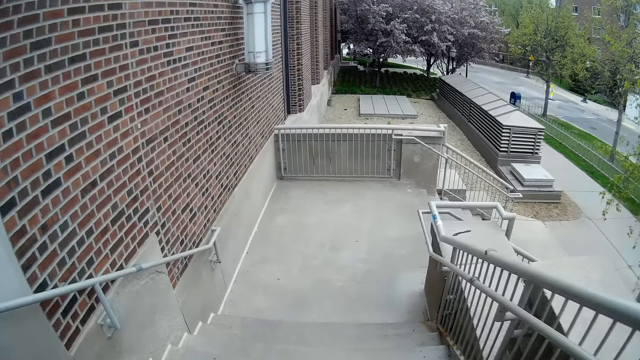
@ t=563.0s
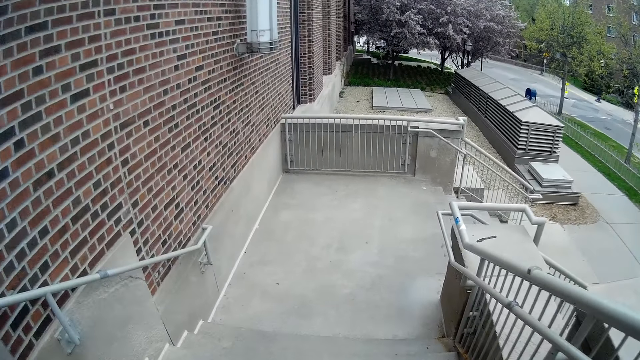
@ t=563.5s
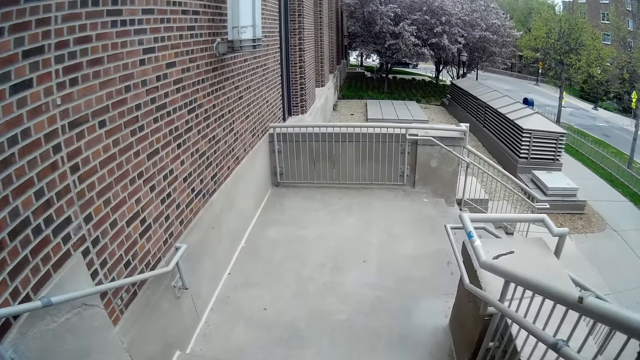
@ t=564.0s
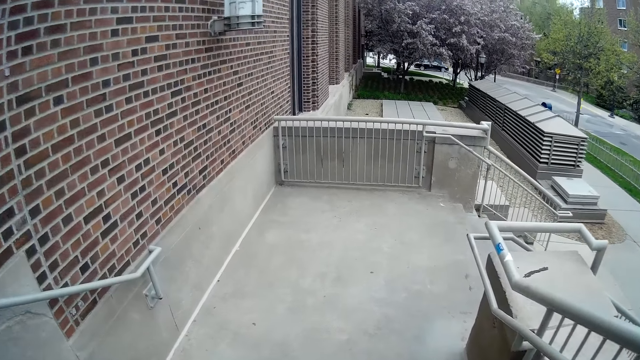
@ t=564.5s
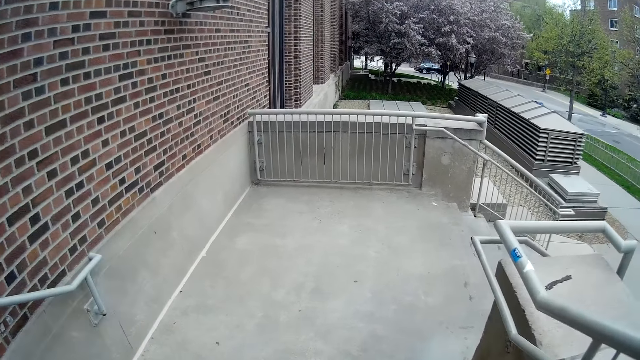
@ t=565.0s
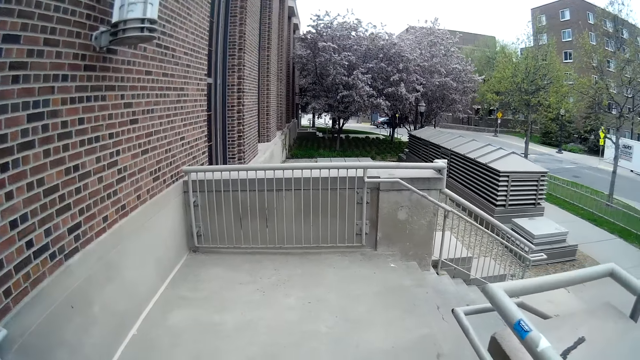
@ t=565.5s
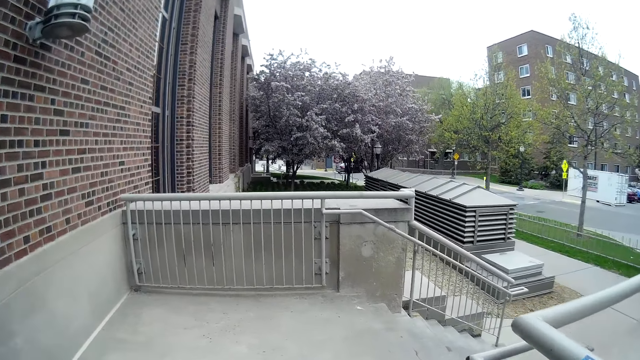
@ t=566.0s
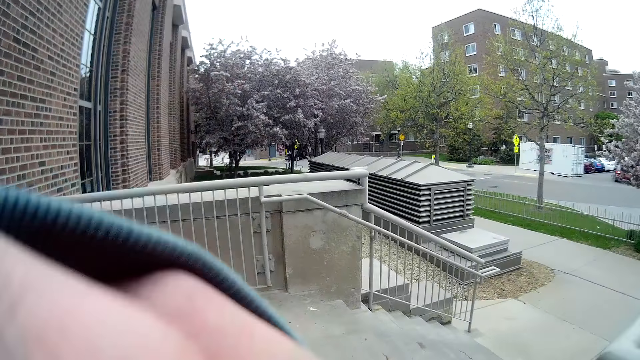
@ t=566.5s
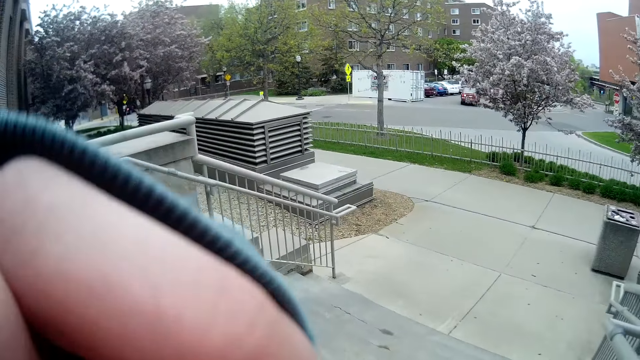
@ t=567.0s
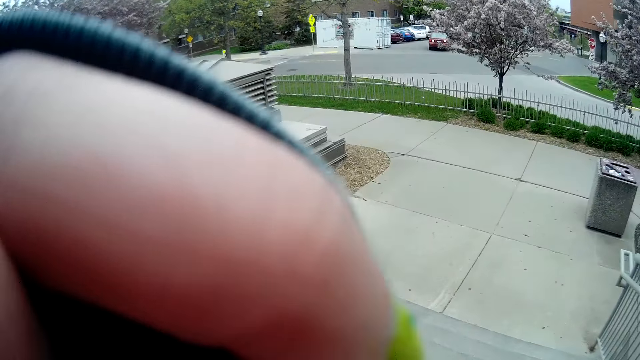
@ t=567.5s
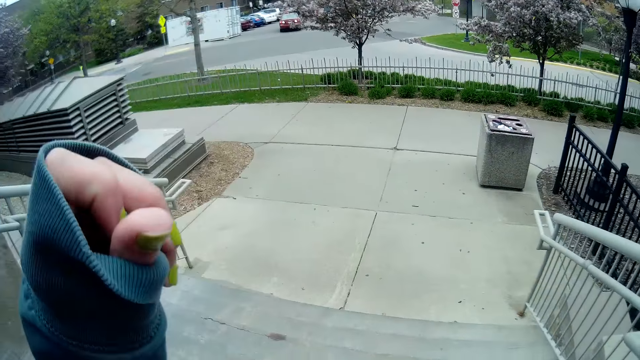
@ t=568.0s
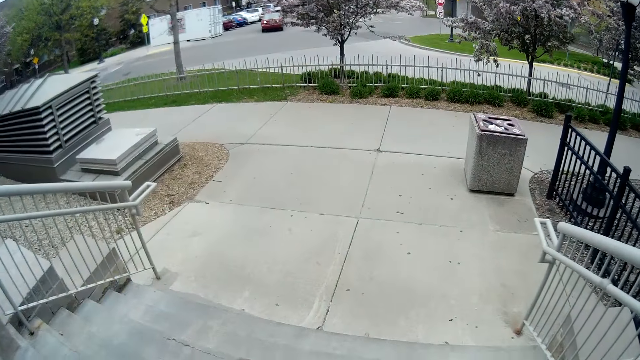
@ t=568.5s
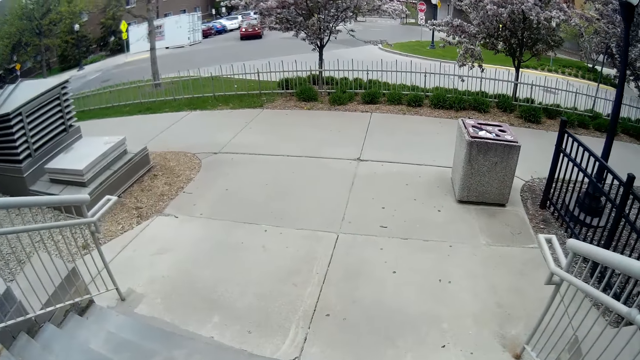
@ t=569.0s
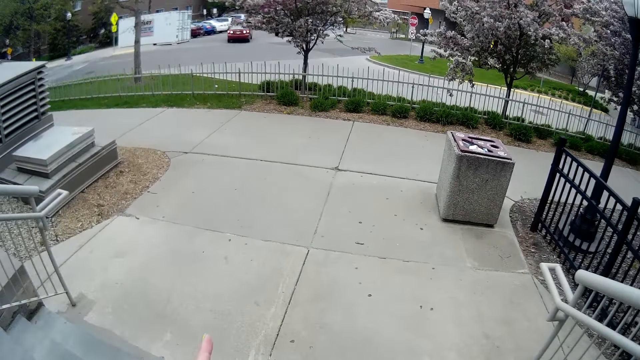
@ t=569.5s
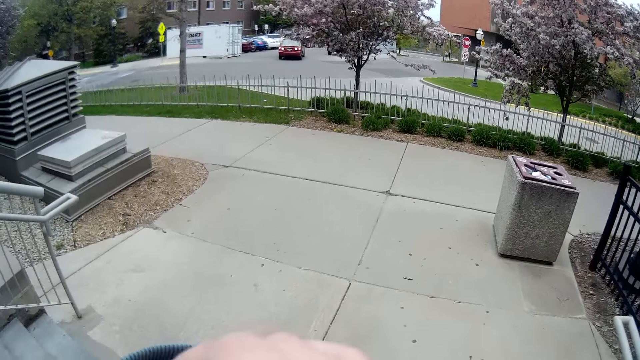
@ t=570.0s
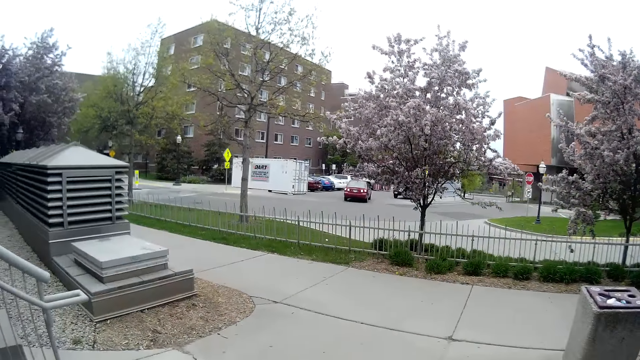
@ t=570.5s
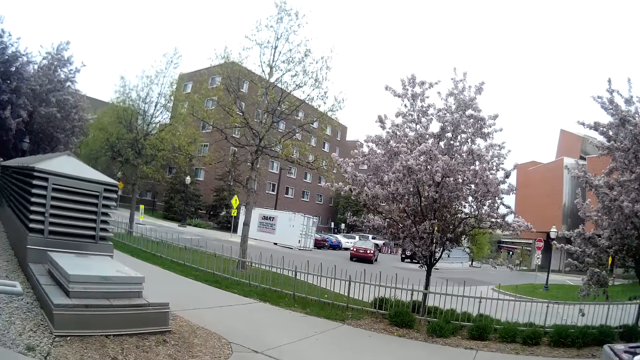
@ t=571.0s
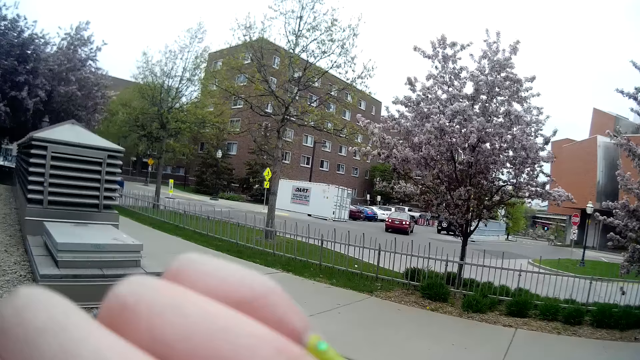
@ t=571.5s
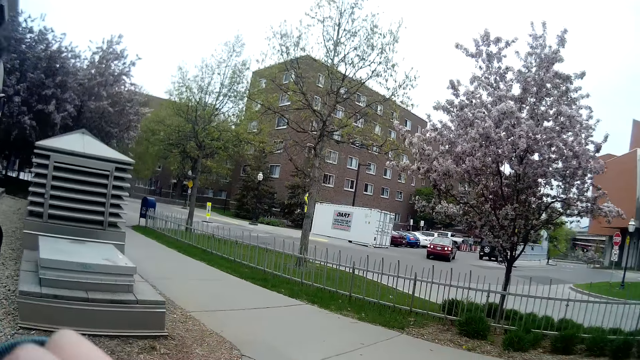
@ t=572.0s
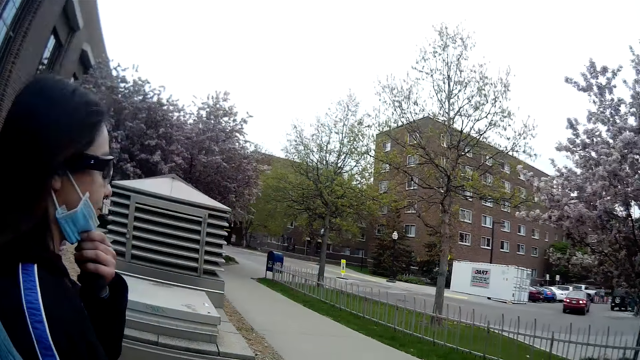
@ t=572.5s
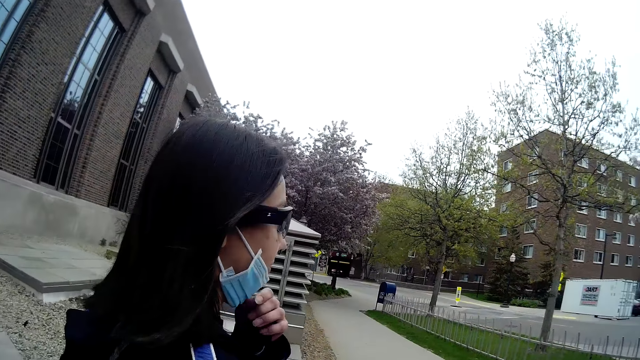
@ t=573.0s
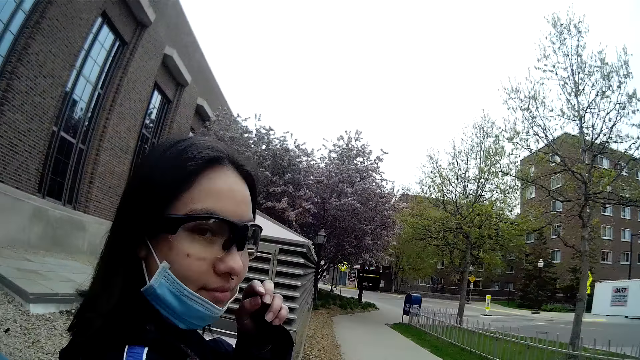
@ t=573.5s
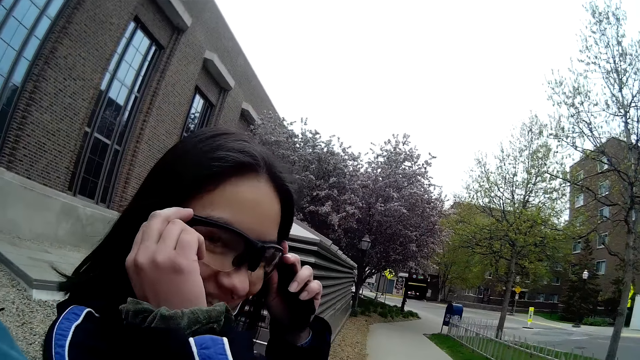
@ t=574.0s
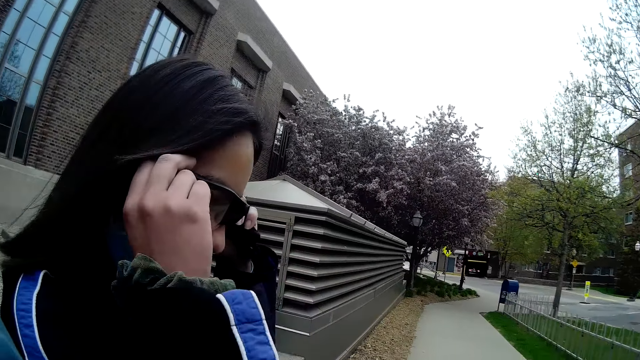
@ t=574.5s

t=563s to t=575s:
The camera wearer walks around. They lift up a hand and drop the hand down. They walk down the stairs. A girl converses with the camera wearer. The camera wearer walks around. They move a hand. They walk around. The girl walks around and turns around. The girl holds her eyeglass with her hands. The girl walks around.
